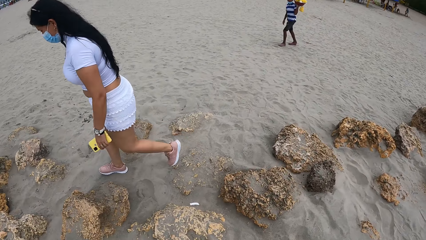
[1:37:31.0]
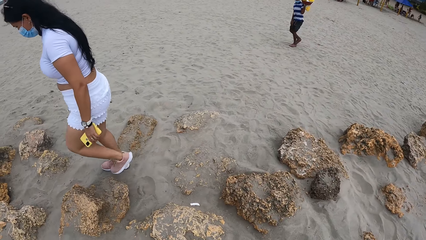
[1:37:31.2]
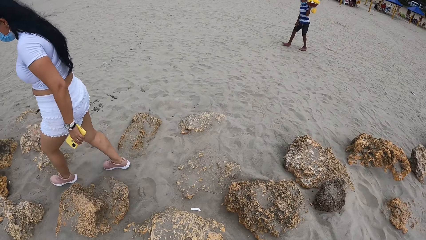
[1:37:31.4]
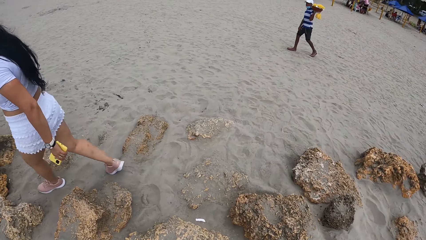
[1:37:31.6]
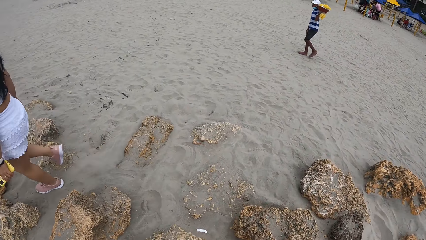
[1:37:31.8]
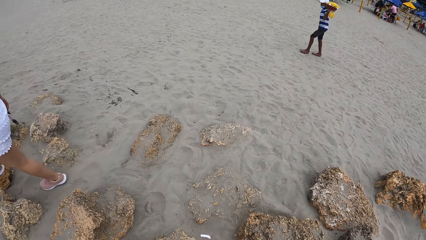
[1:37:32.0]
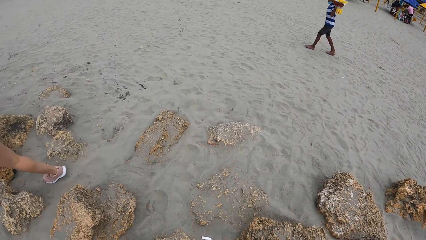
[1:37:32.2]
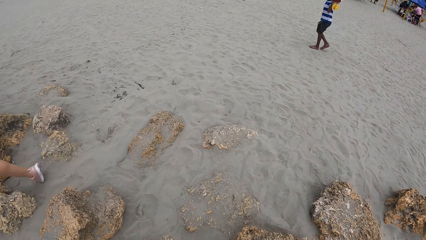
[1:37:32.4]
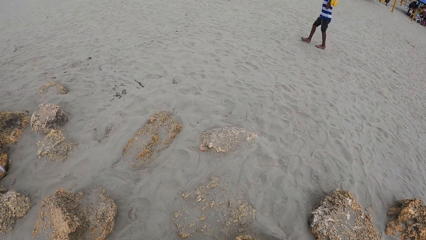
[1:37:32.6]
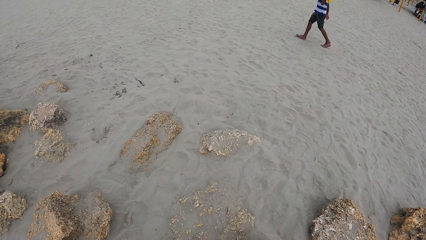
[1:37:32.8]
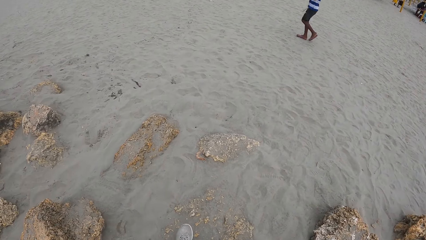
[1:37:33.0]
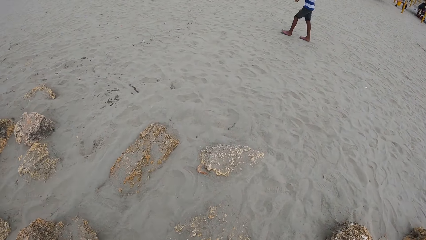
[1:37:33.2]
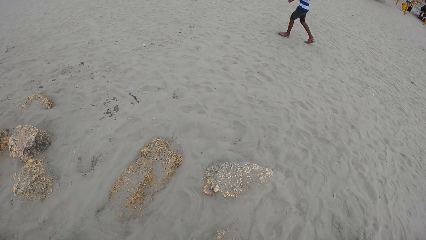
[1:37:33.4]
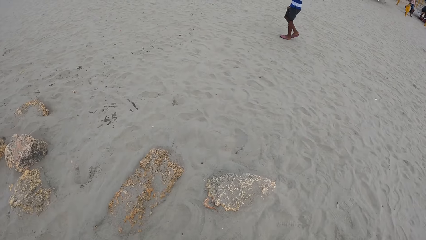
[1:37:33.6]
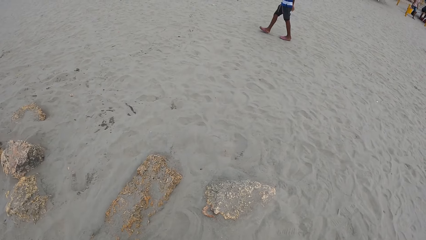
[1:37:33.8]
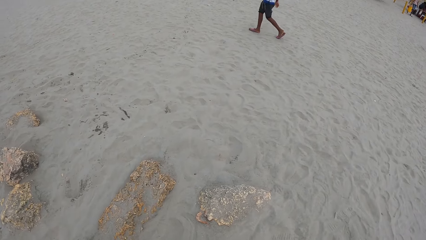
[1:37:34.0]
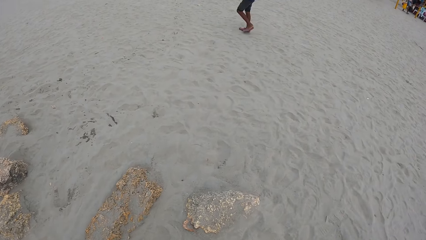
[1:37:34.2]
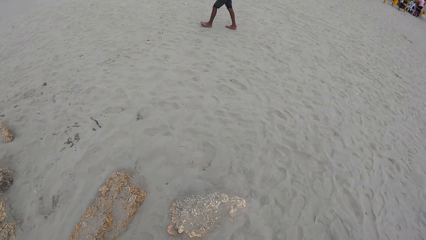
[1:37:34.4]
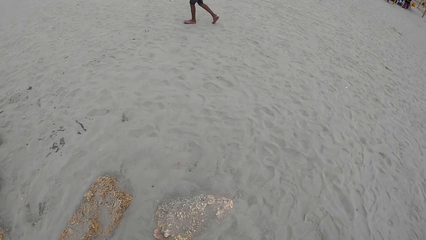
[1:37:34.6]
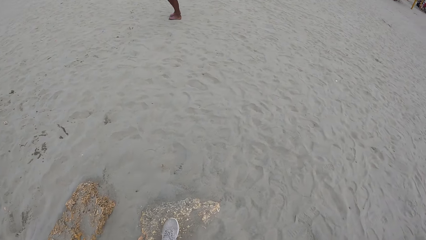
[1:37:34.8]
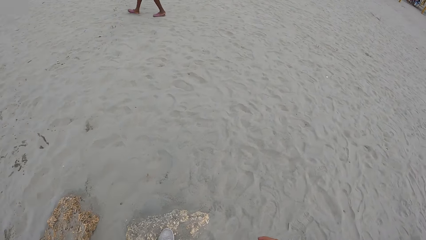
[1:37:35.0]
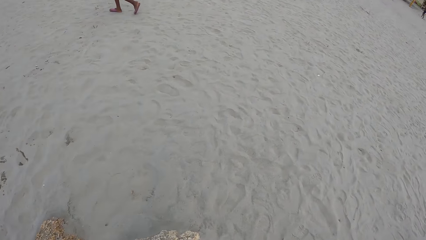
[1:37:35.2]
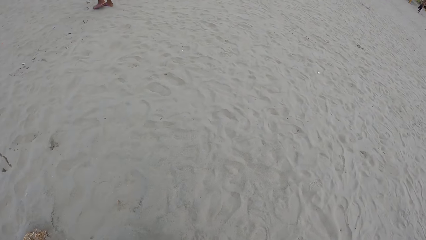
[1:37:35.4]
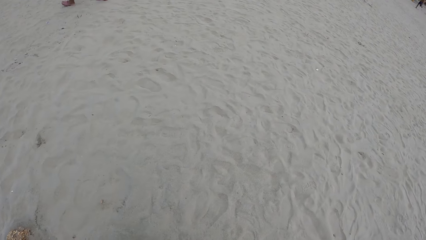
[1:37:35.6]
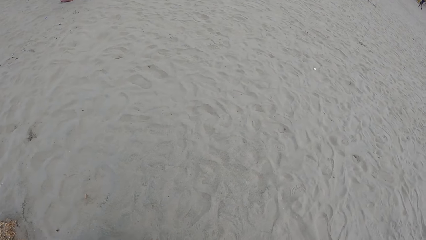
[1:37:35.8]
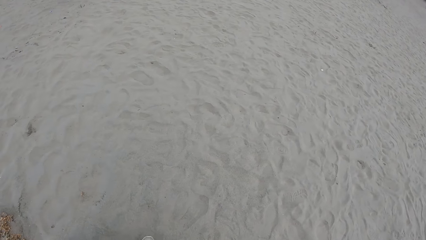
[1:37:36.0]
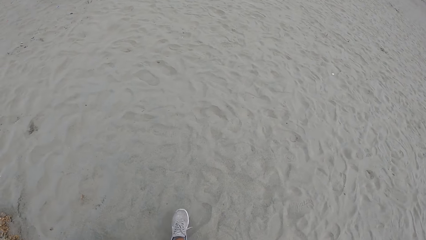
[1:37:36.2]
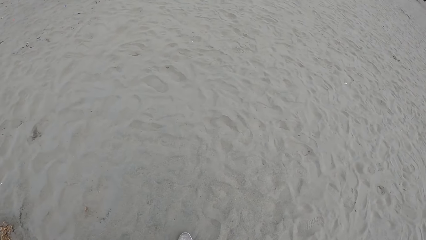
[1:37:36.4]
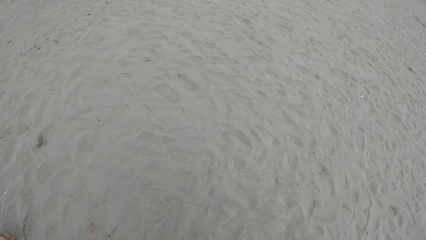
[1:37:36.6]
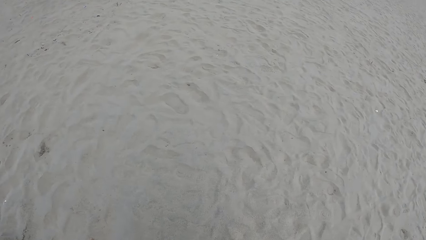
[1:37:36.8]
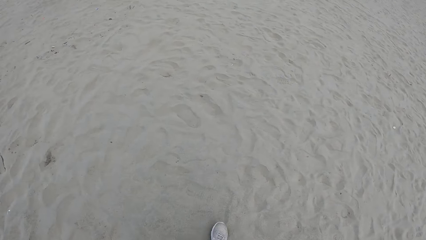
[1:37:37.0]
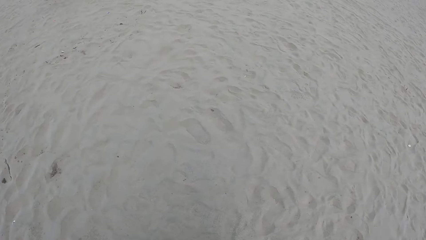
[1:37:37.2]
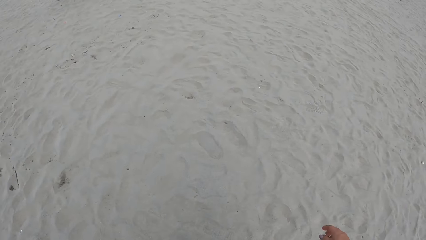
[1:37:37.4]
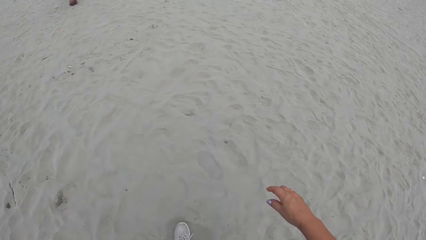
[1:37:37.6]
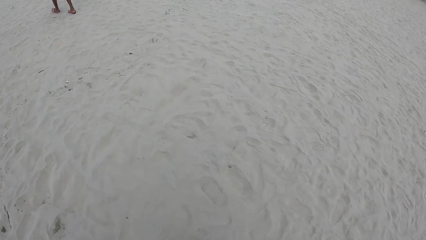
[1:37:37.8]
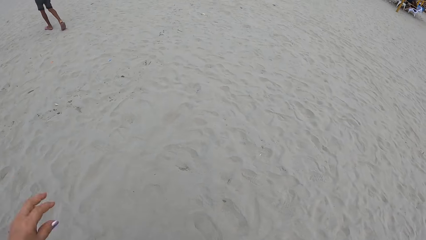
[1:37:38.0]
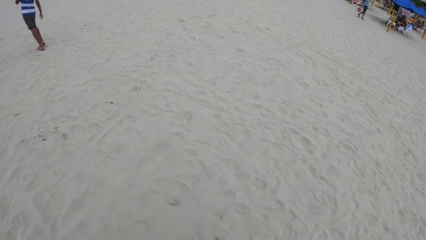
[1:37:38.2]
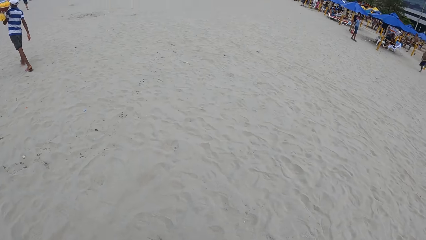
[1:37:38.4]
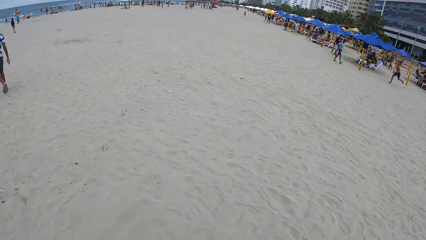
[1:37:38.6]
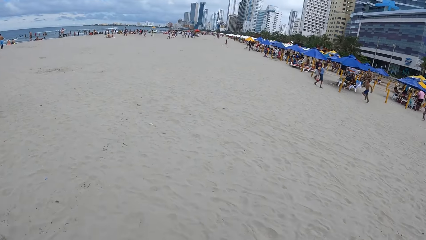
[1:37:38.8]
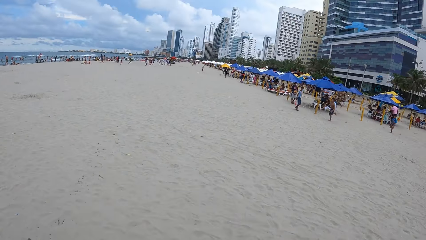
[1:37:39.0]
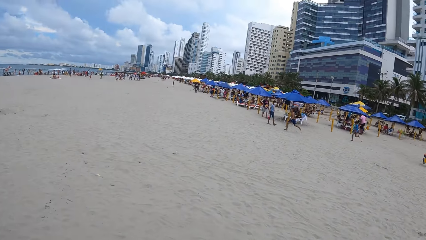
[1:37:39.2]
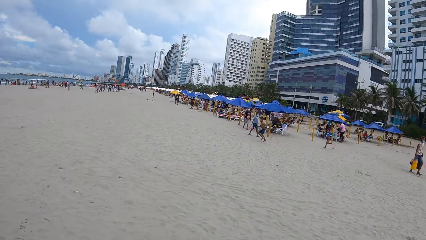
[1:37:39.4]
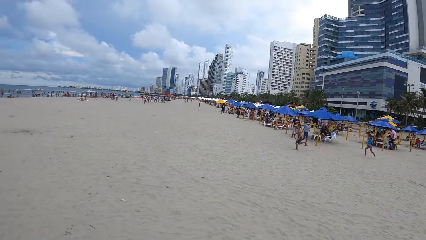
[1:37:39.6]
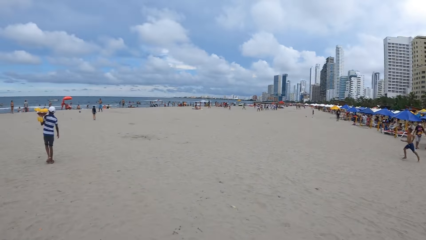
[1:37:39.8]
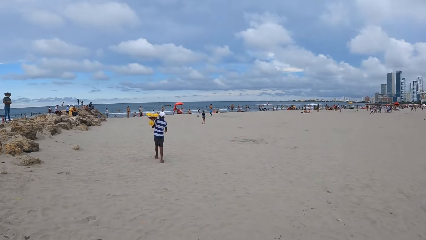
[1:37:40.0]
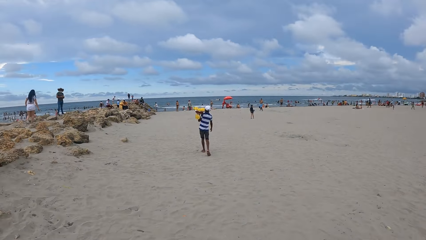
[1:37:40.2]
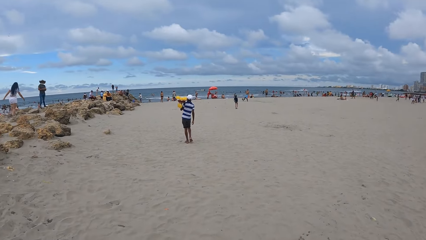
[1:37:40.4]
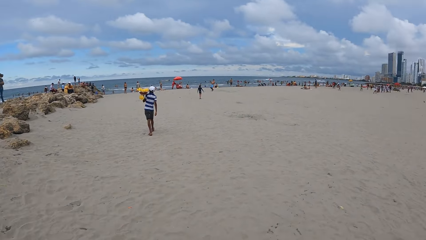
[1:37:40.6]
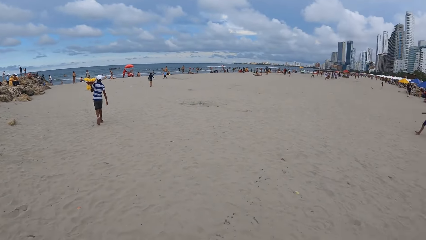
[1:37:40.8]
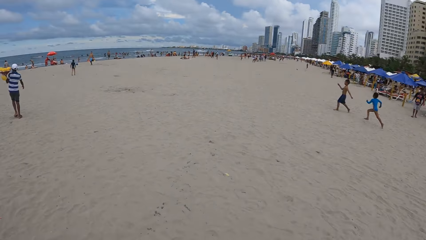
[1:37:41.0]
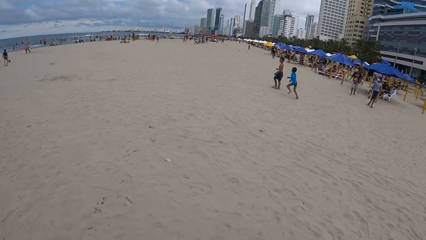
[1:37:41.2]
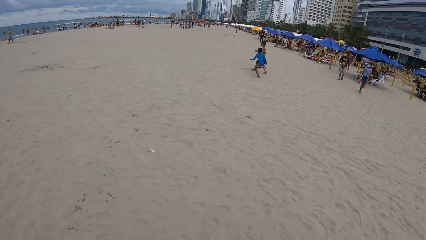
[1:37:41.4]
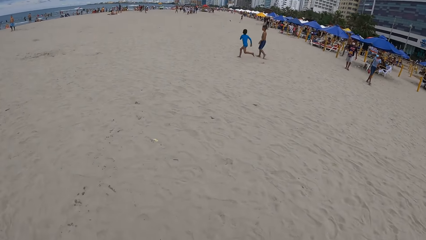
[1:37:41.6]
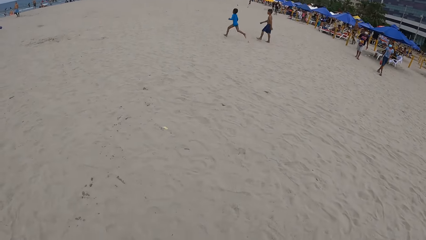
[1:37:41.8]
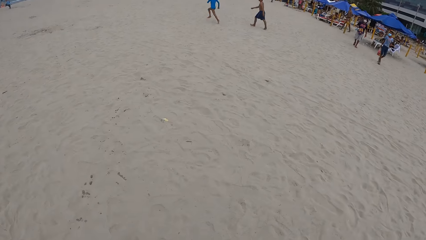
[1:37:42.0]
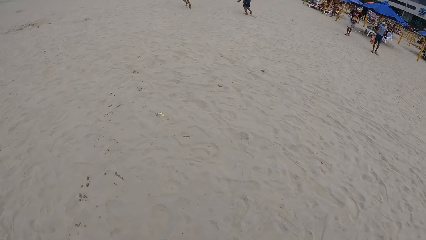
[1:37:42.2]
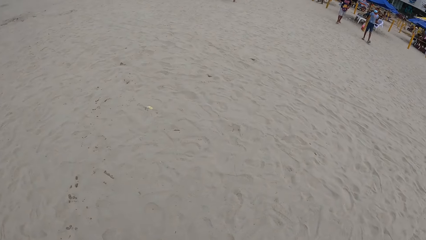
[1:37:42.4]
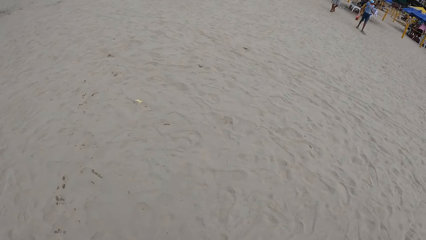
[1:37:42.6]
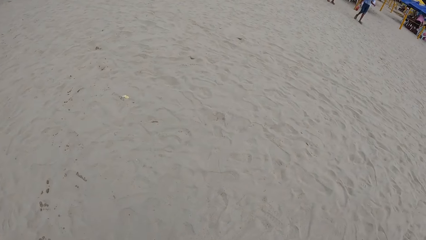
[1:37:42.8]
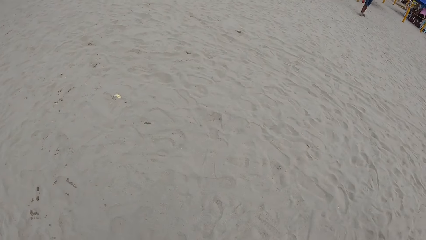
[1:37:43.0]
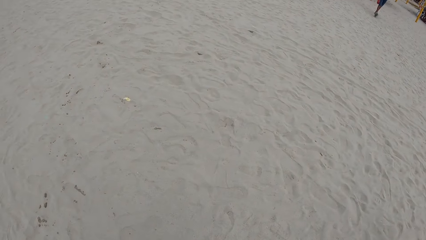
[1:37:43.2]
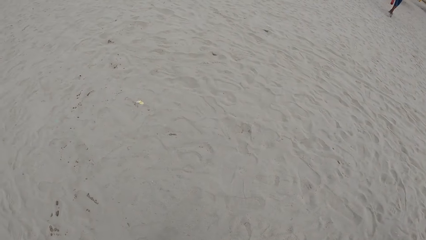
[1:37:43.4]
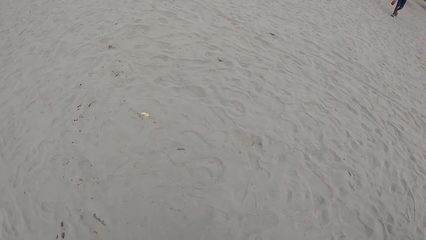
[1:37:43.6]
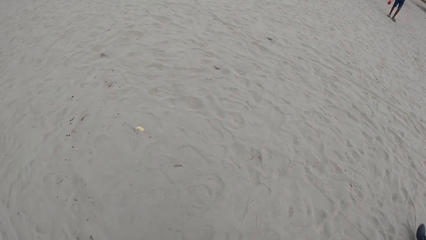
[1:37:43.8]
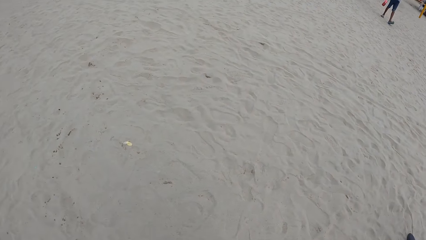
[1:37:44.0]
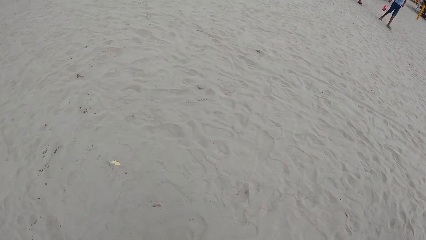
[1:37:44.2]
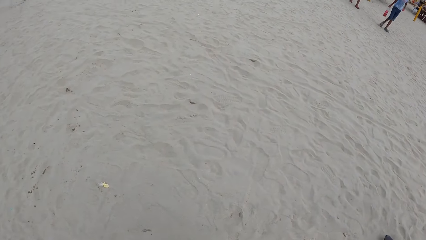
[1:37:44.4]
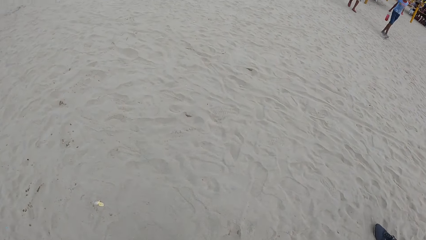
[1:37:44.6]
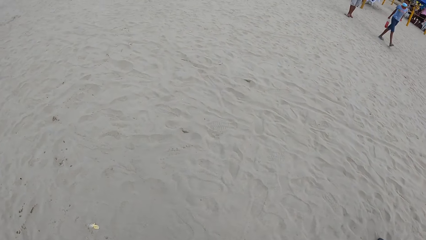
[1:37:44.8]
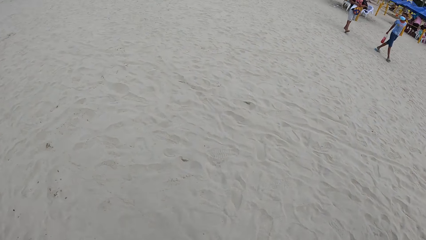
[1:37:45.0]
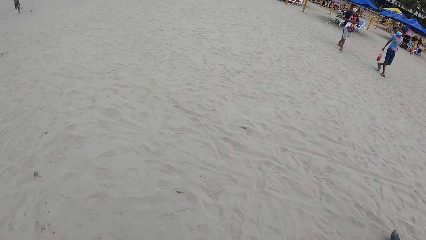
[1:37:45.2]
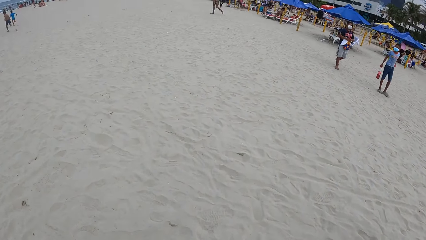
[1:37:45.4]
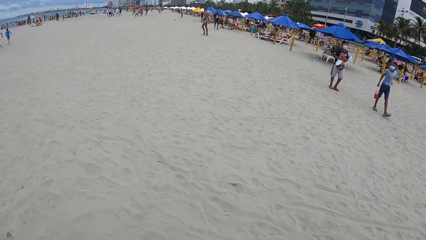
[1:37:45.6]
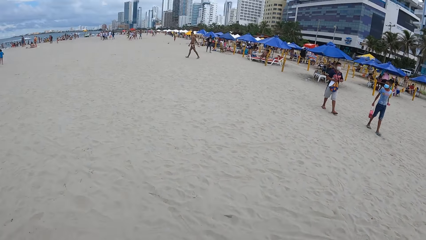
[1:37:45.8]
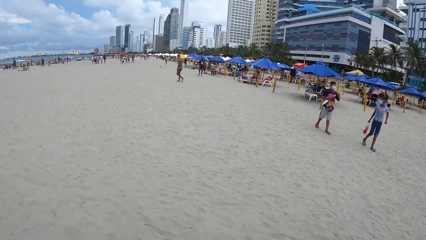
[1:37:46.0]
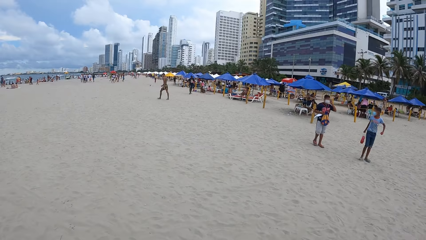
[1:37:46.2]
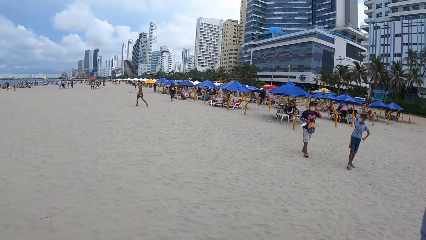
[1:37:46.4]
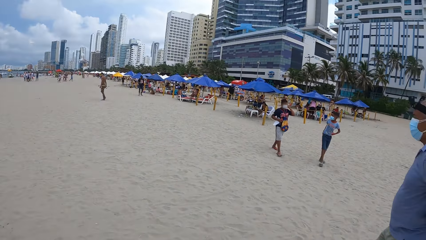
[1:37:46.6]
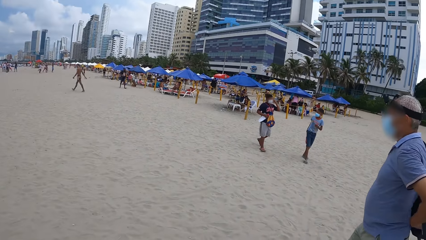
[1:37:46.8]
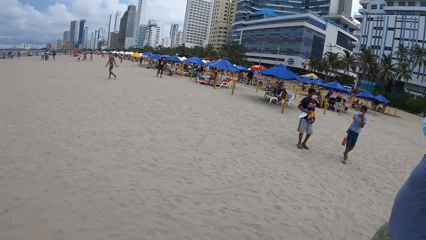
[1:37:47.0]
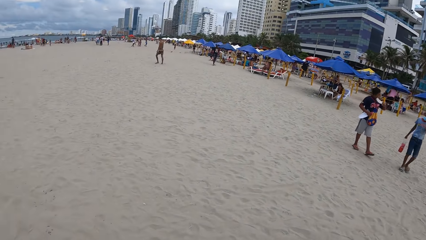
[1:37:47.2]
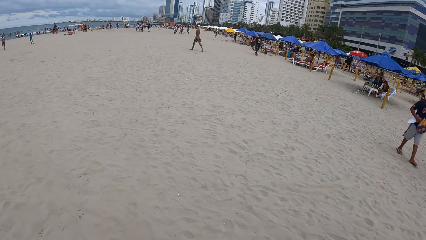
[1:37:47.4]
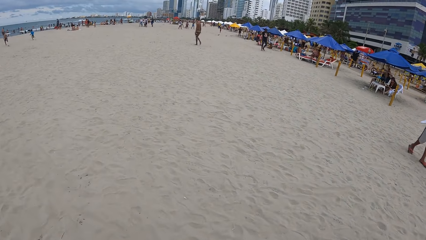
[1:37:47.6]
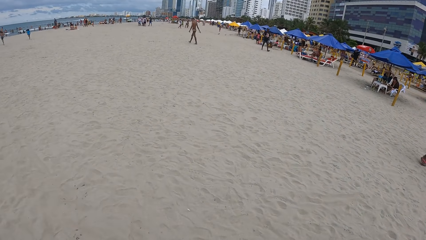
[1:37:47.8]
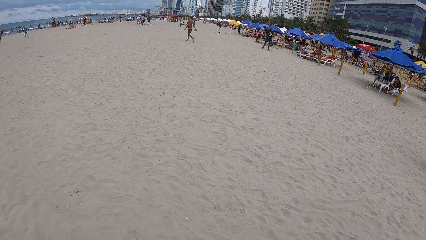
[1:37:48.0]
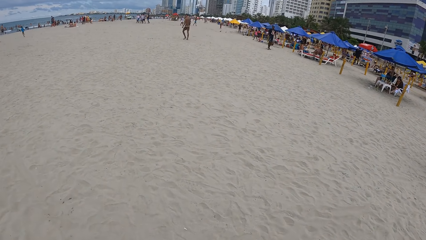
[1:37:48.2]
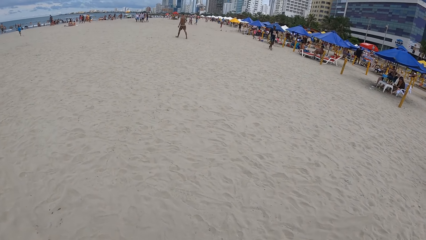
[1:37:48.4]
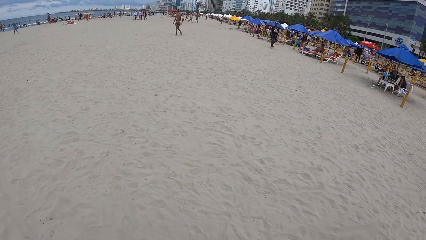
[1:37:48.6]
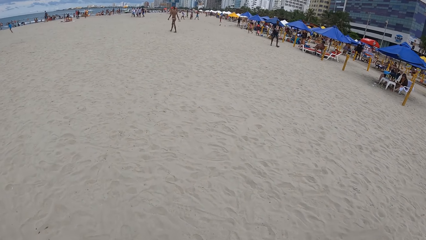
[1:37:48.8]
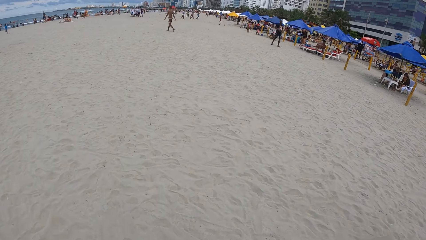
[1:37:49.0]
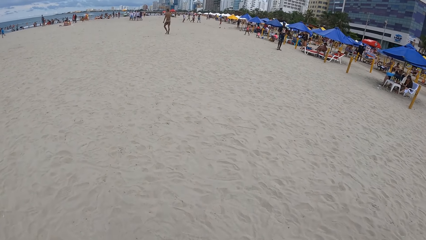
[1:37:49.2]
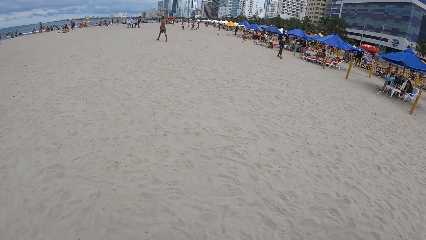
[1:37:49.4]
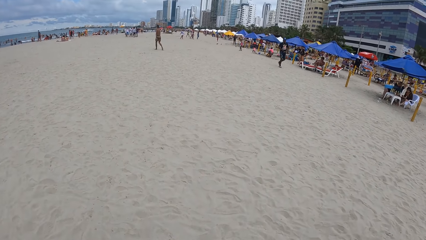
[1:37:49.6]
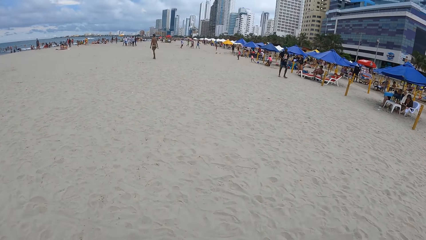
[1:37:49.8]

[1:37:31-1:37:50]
The camera wearer walks.
